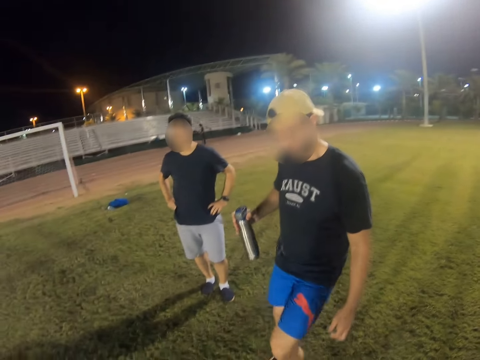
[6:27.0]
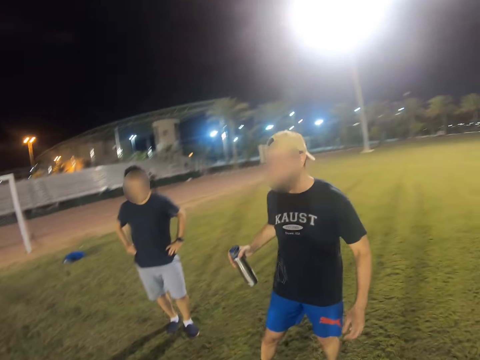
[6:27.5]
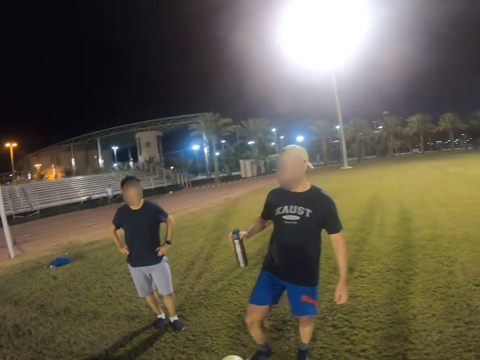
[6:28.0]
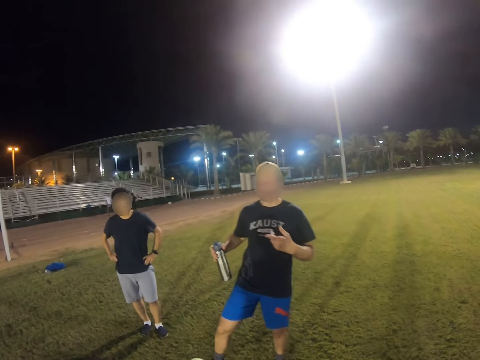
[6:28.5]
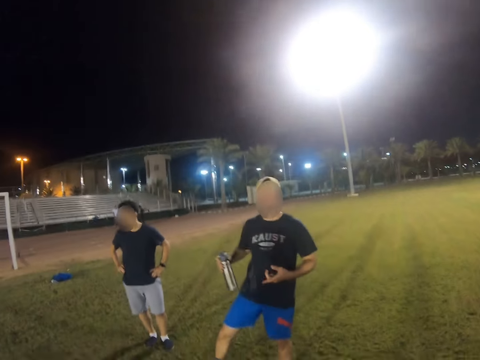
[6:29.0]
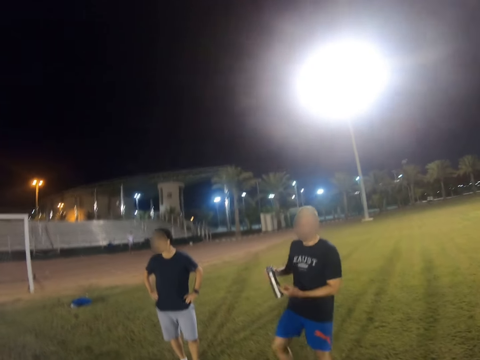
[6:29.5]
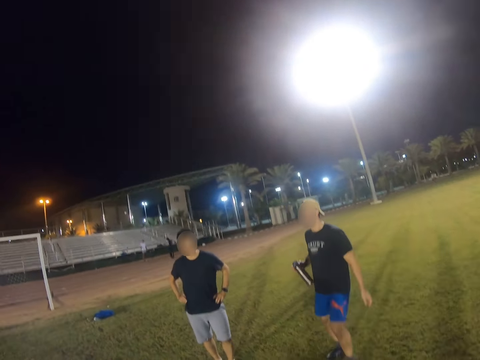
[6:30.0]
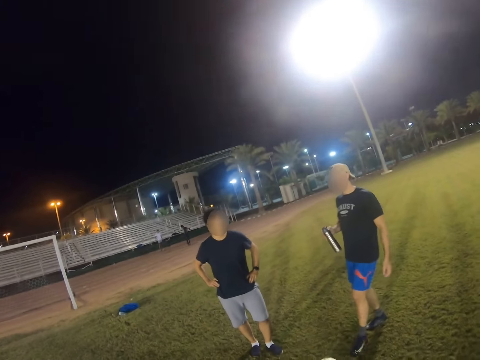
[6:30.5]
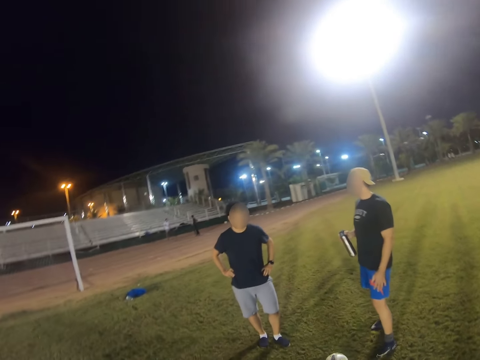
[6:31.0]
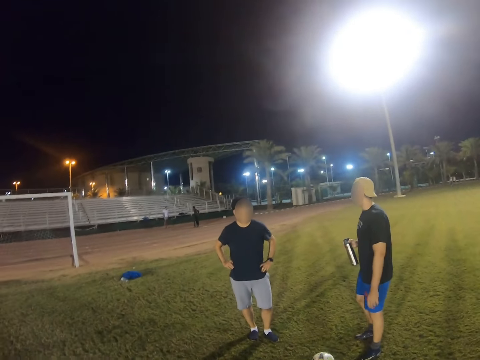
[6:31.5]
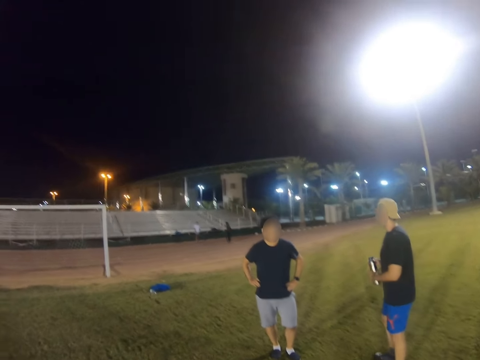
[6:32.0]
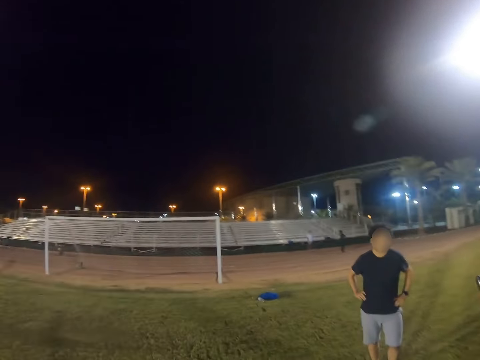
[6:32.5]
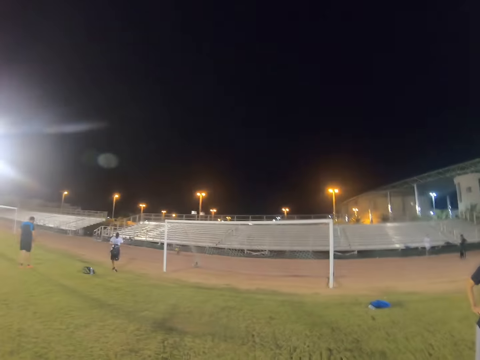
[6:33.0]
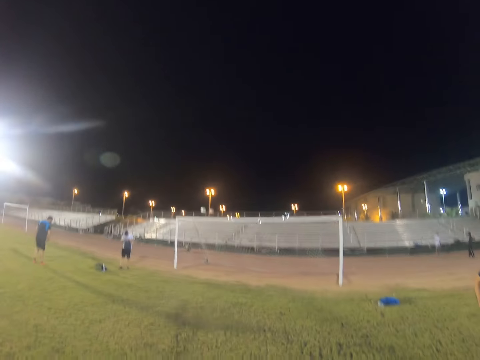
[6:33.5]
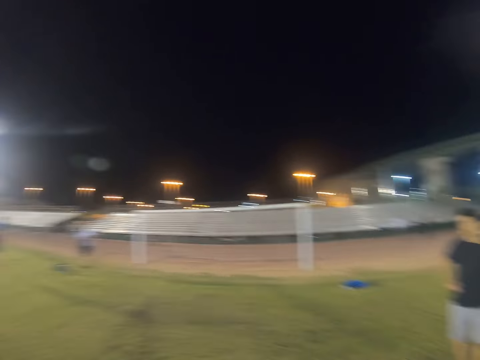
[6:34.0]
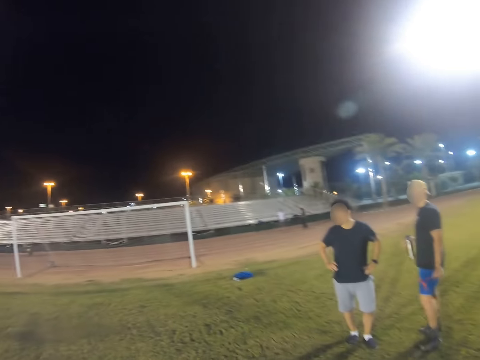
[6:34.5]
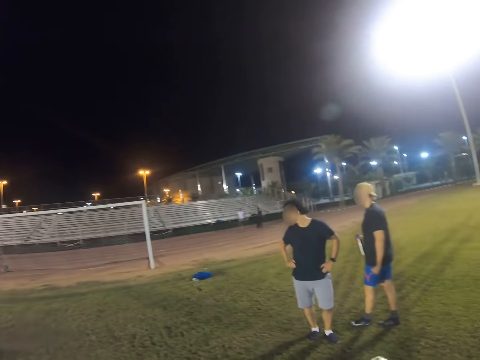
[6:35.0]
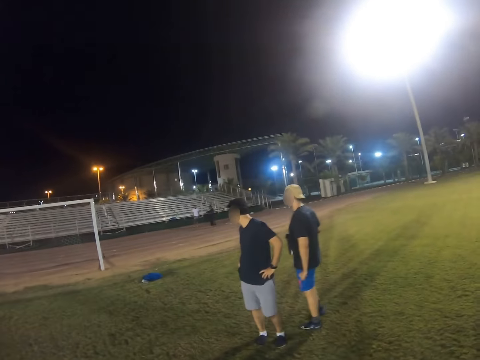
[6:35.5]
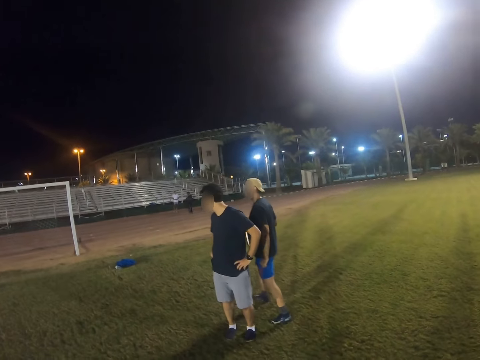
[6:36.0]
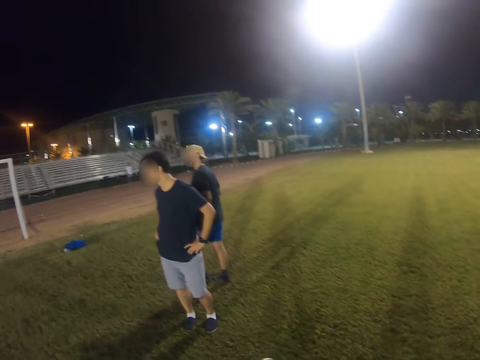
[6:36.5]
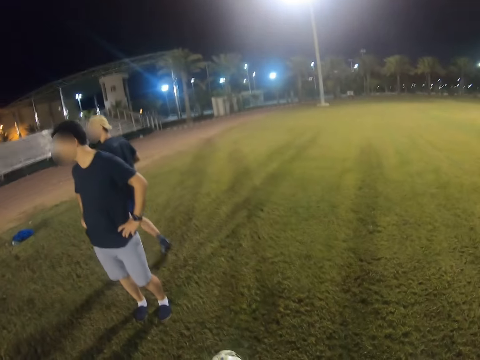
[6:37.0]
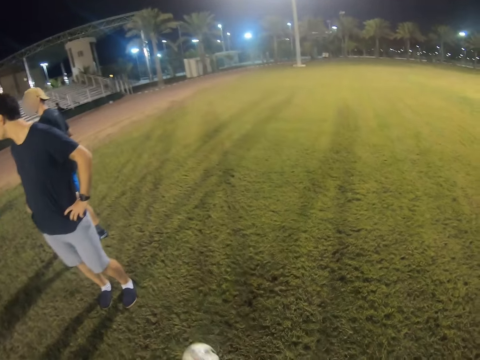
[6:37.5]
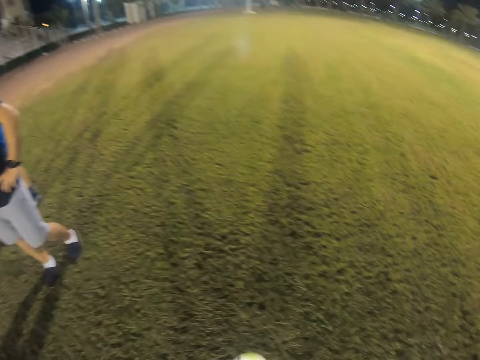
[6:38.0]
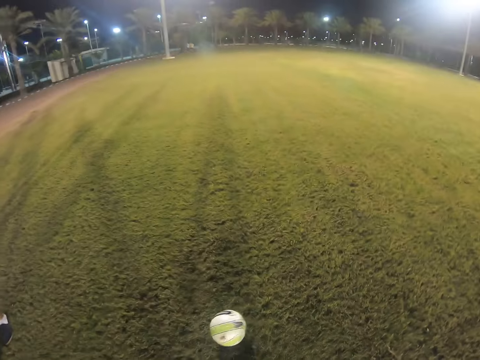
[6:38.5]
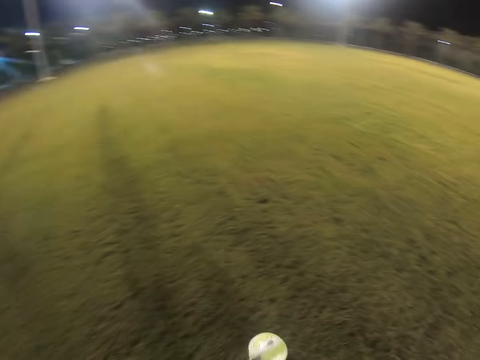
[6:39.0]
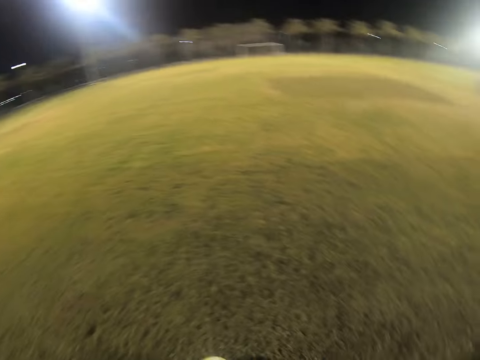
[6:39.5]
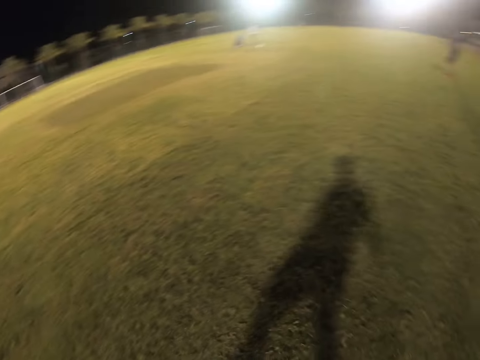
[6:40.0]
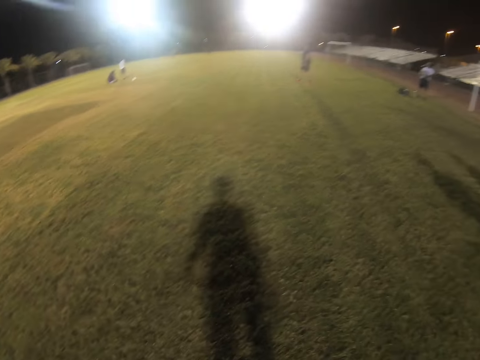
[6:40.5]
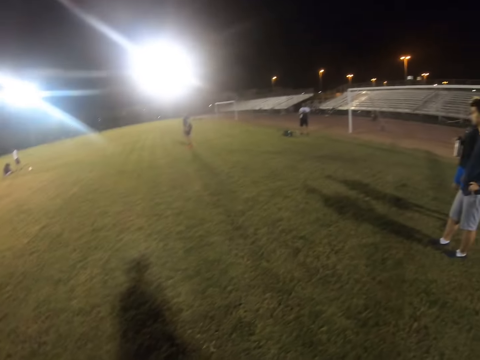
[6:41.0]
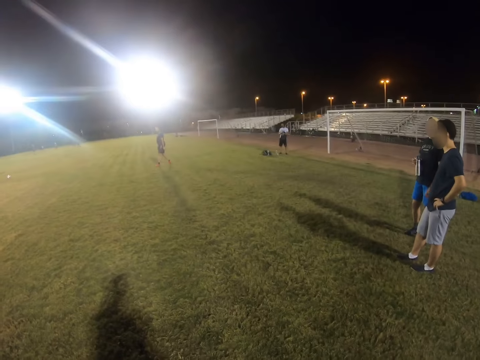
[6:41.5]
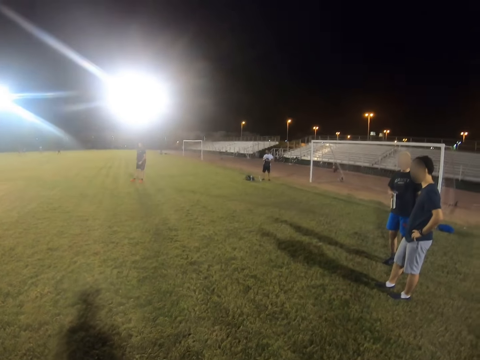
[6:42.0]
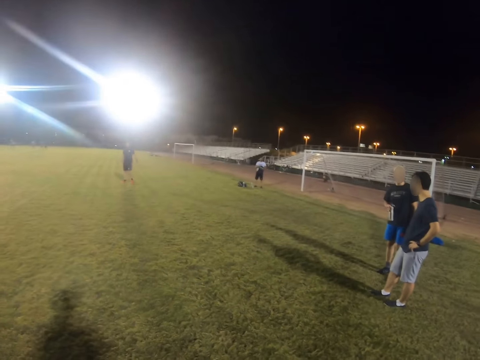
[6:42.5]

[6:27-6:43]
A man plays with the ball. The man walks in the field. The camera wearer plays with the ball. They take the ball.

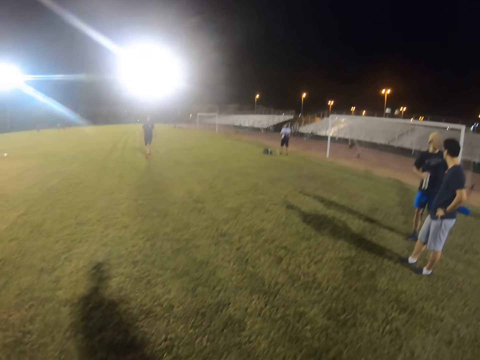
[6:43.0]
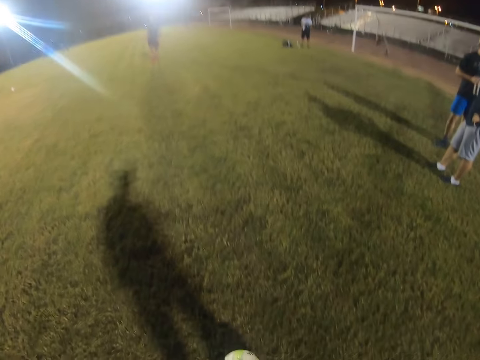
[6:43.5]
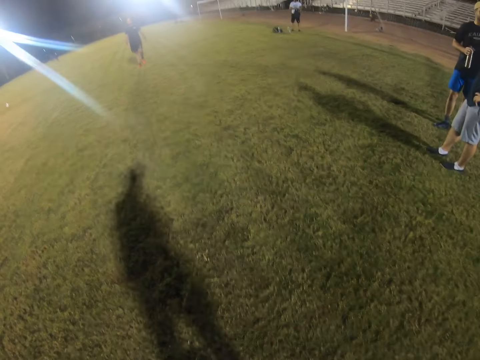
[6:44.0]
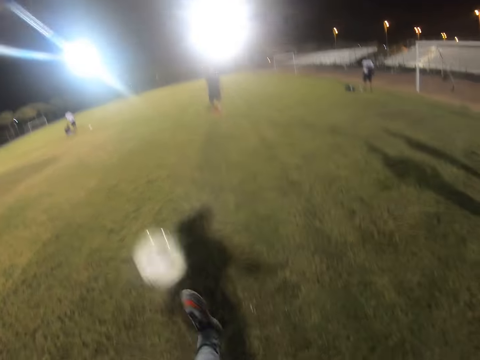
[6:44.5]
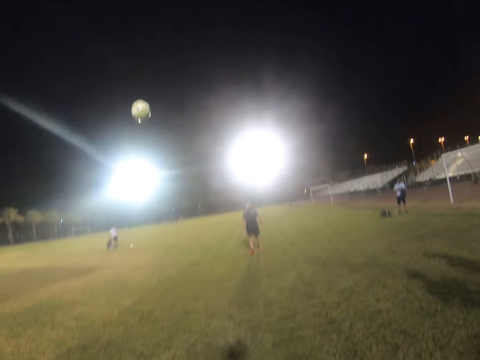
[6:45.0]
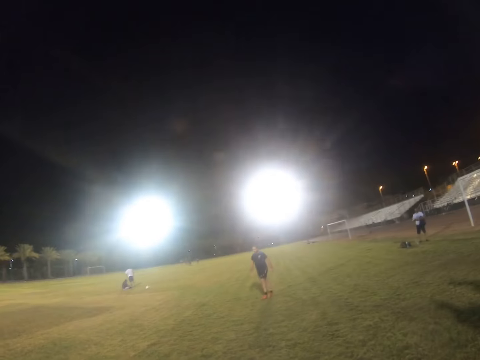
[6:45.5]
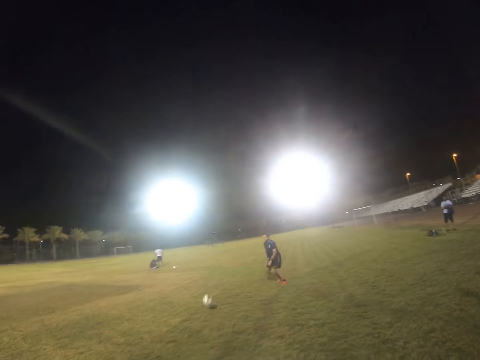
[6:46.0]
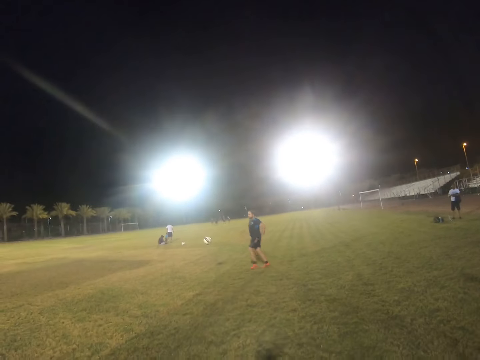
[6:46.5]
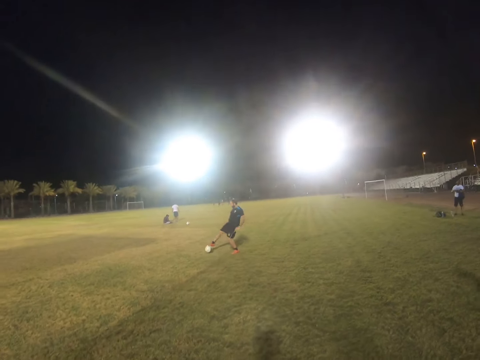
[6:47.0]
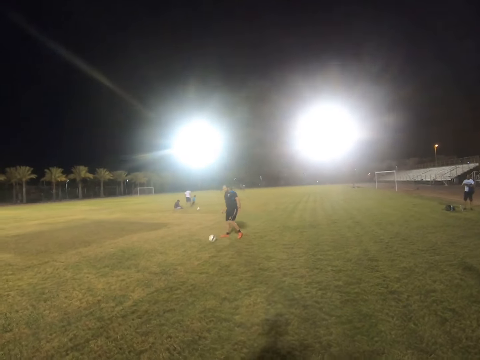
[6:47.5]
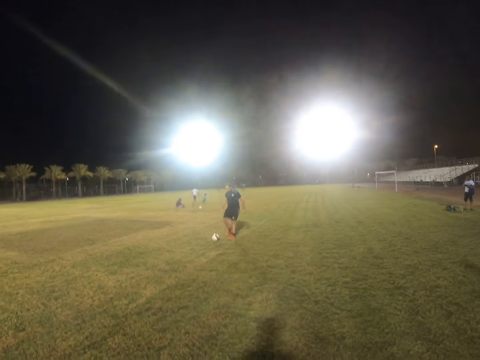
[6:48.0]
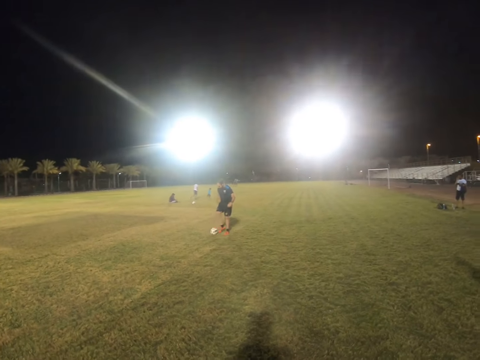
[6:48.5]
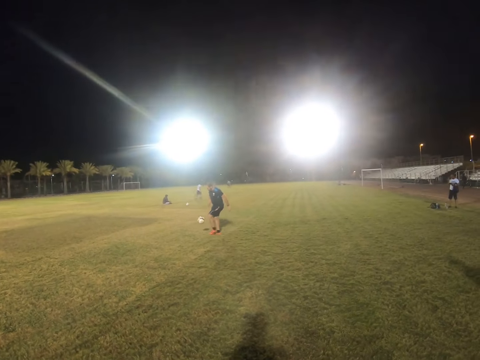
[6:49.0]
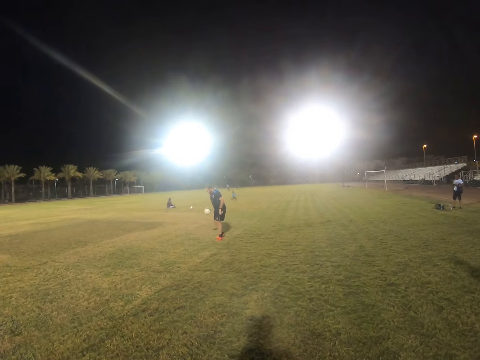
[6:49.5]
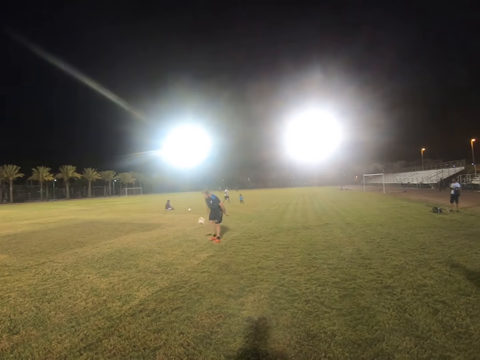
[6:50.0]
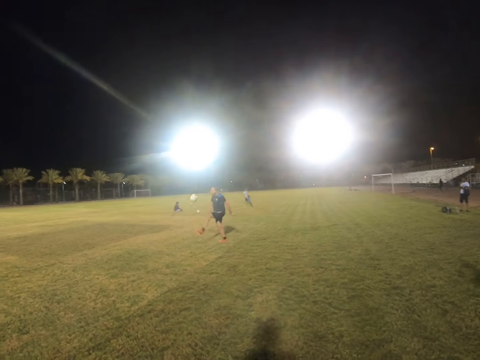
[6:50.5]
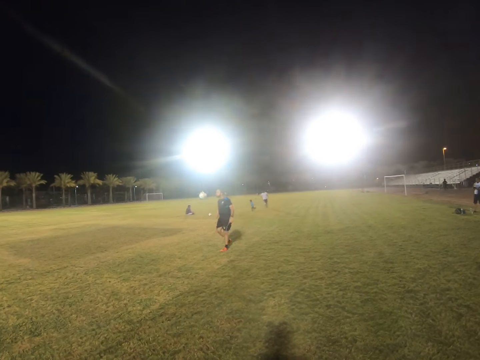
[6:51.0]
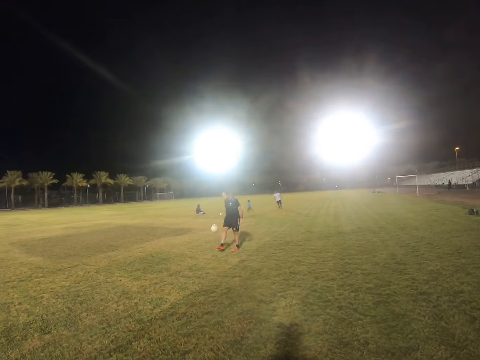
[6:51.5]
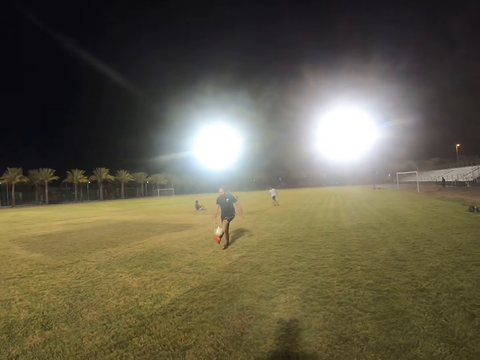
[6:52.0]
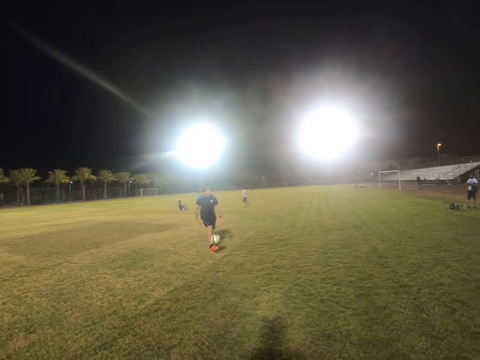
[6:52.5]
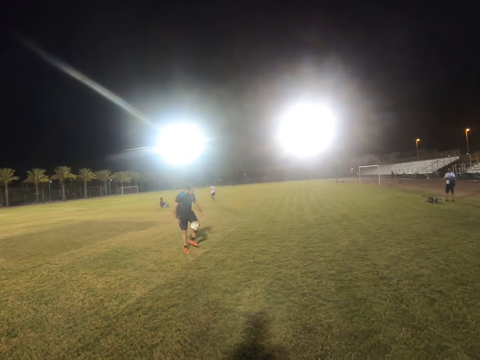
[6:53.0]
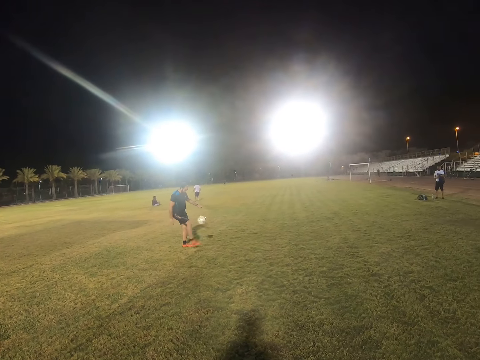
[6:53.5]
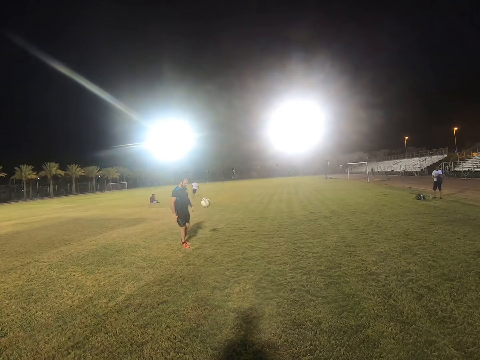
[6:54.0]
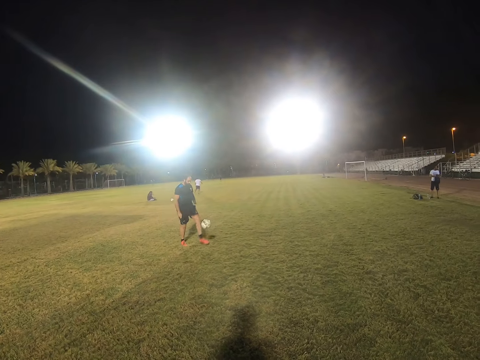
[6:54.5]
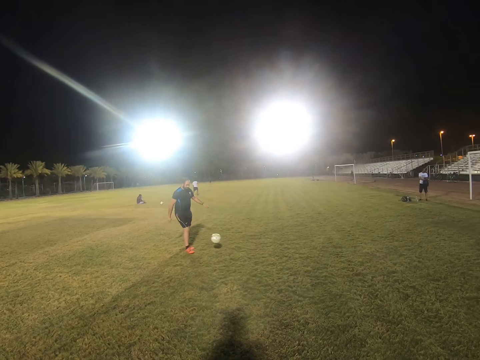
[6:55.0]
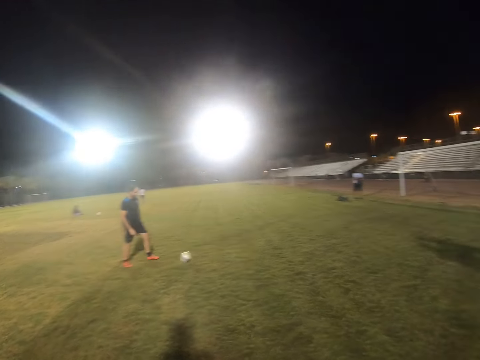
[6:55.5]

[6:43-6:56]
The camera wearer kicks the ball. A man plays with the ball.
